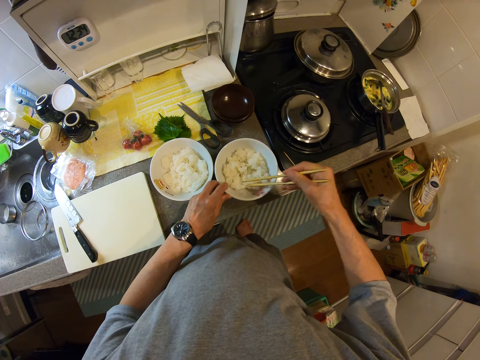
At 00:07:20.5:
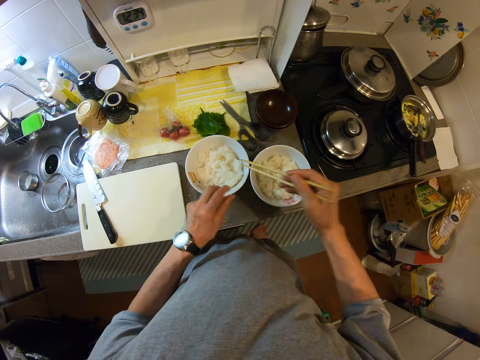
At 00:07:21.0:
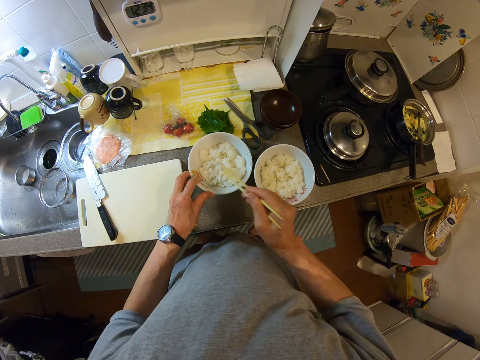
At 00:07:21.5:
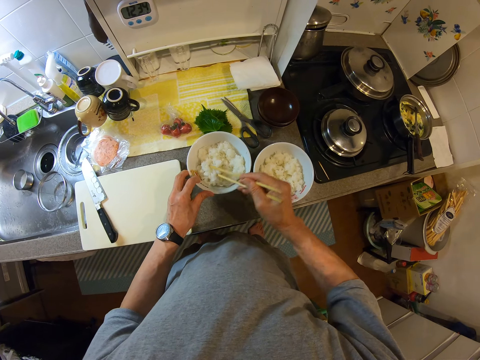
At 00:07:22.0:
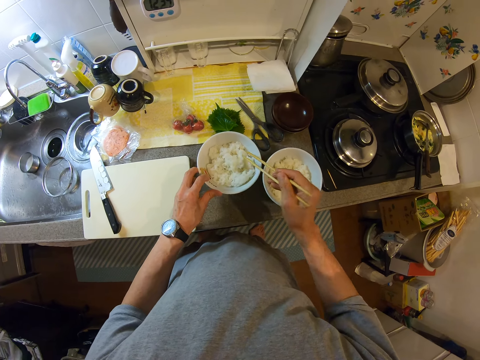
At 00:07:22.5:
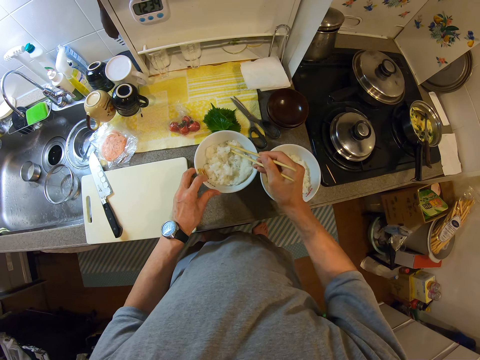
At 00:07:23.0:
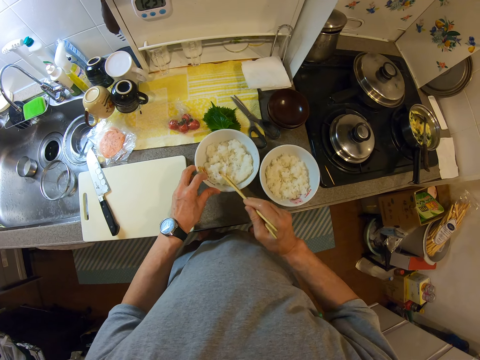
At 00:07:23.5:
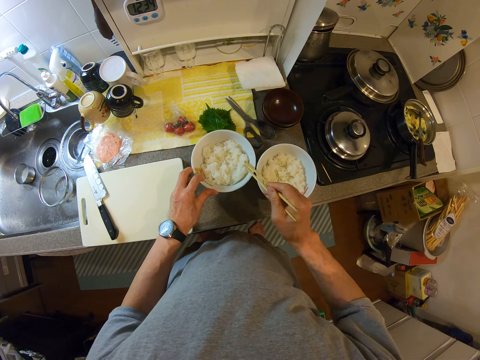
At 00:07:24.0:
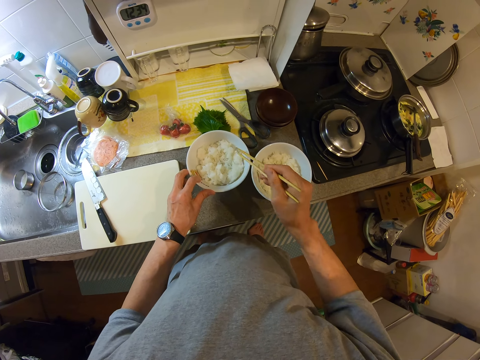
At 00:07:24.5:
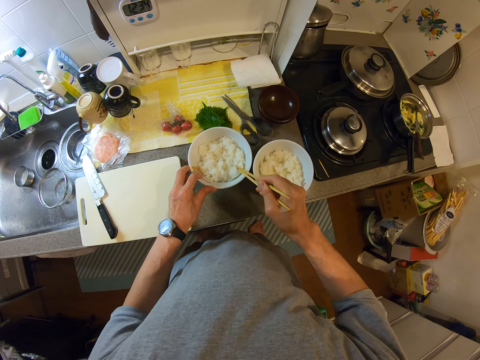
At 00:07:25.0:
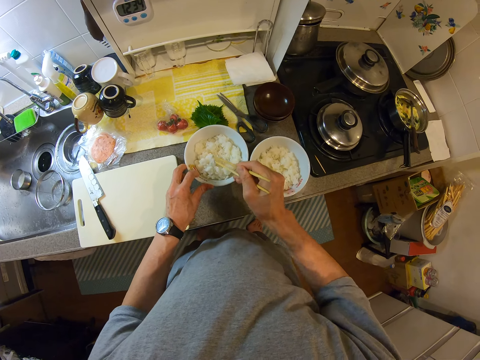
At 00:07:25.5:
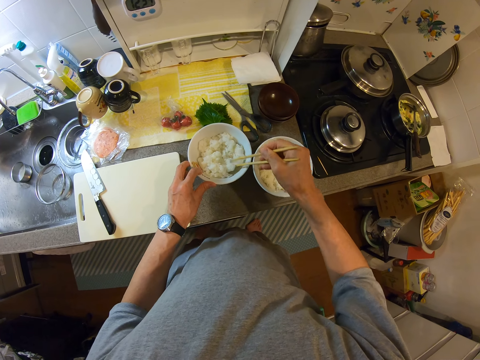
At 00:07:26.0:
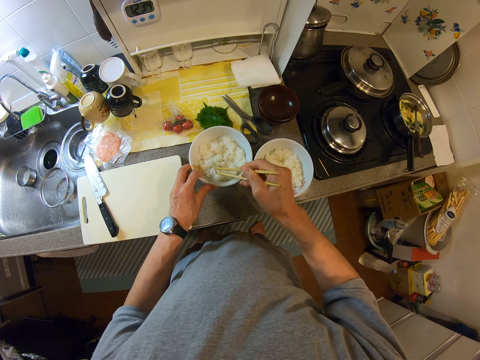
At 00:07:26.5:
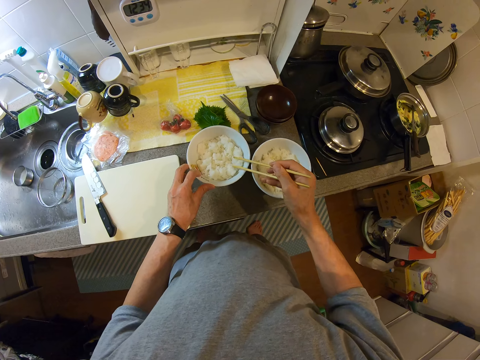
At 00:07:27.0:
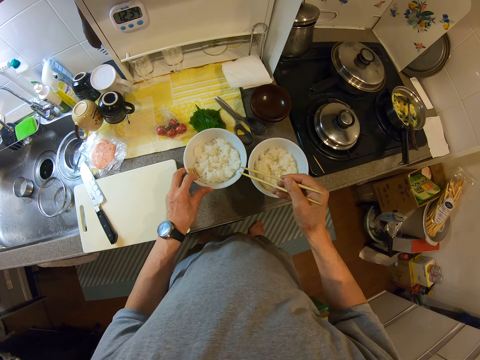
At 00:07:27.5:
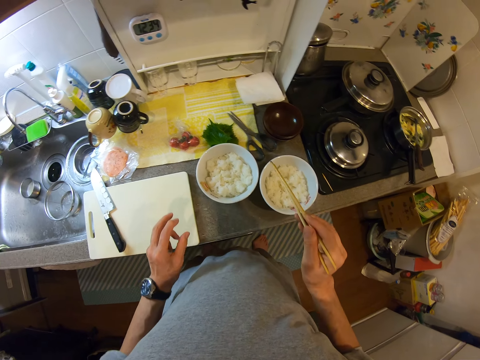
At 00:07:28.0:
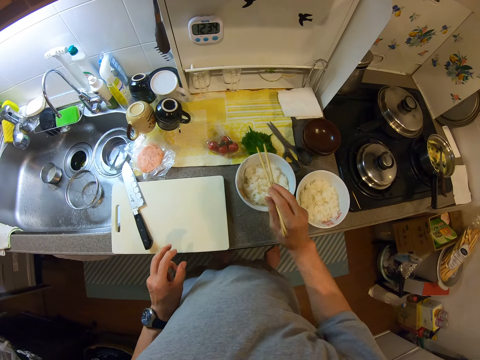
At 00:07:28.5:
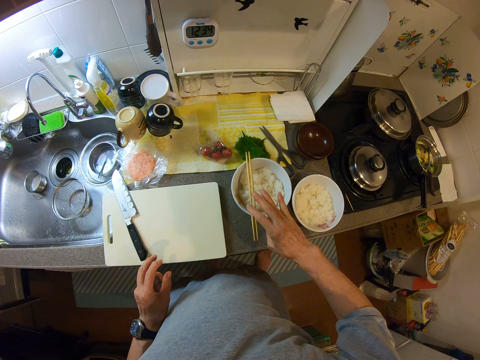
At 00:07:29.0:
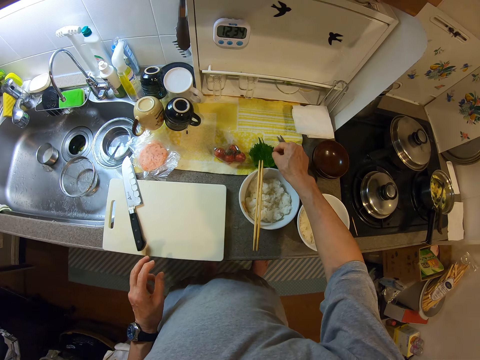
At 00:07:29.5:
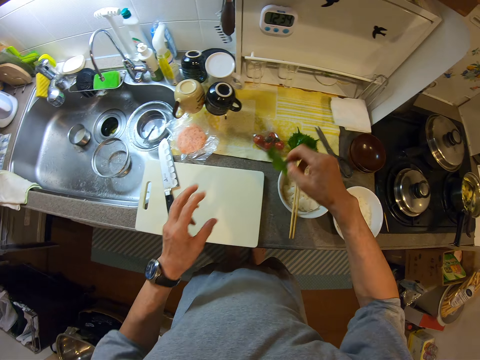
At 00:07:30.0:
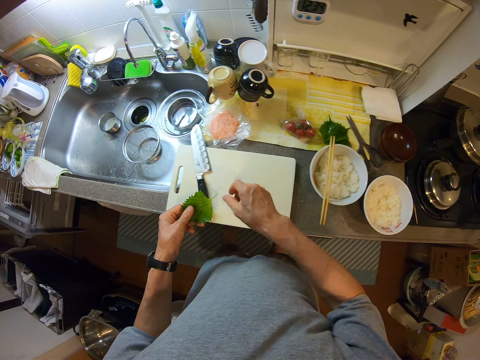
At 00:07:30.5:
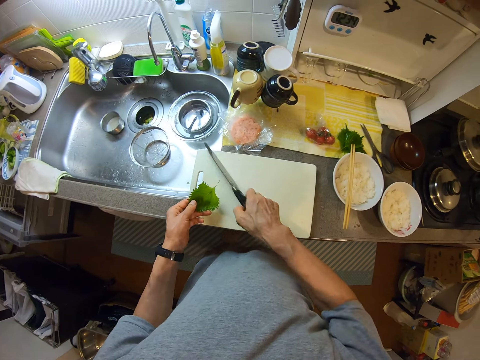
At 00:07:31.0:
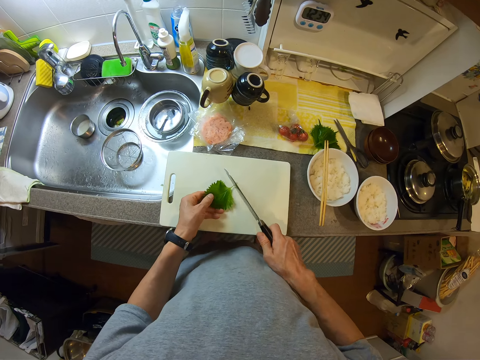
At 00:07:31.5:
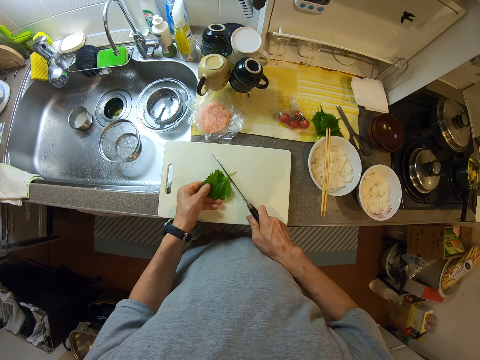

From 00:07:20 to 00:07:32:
The camera wearer smashes the ugali in the other plate. They drop the chopsticks on the bowl. They pick up a vegetable leaf from the counter. They pick up a cutting knife from the chop board.

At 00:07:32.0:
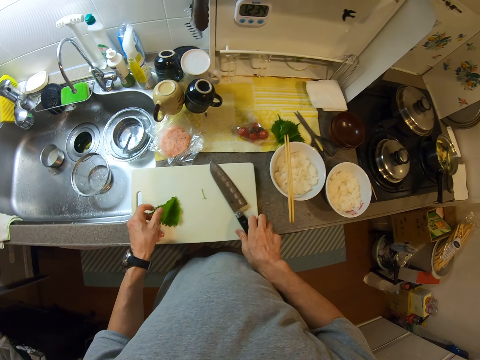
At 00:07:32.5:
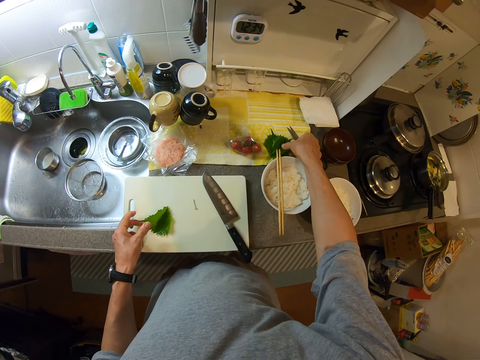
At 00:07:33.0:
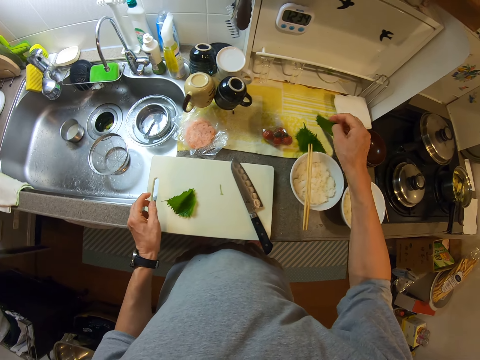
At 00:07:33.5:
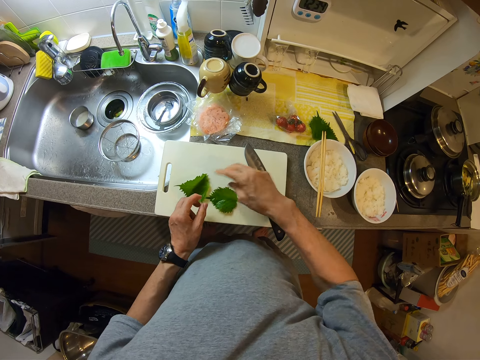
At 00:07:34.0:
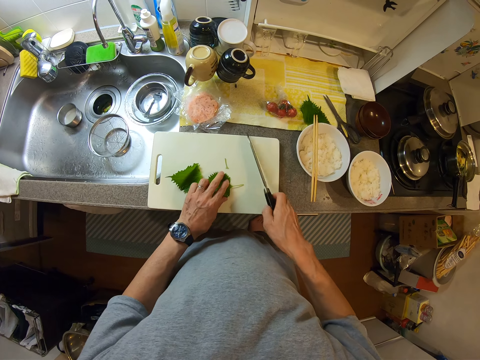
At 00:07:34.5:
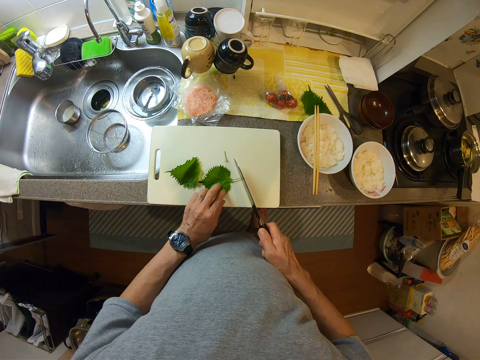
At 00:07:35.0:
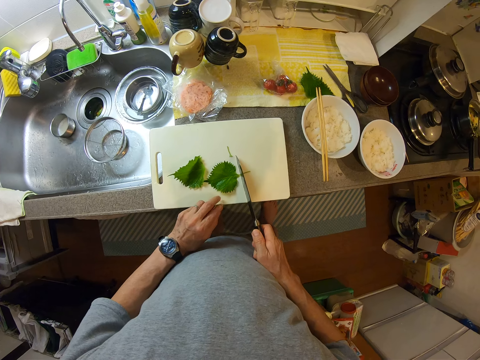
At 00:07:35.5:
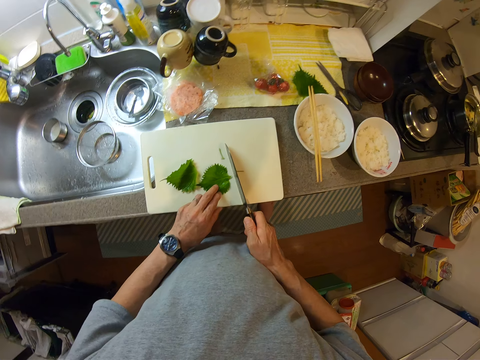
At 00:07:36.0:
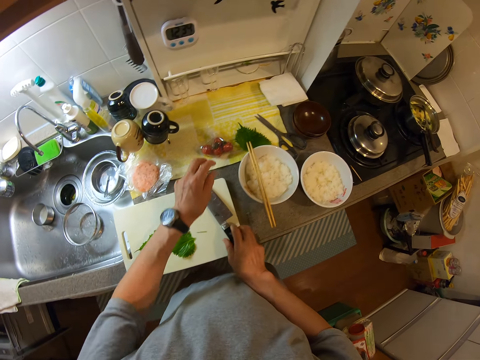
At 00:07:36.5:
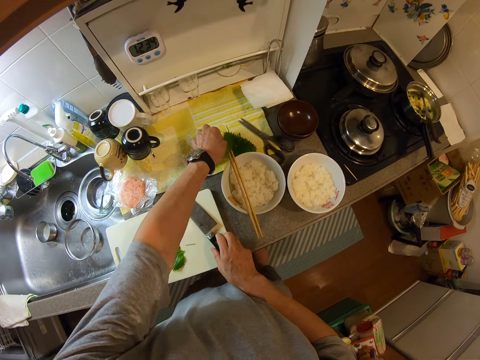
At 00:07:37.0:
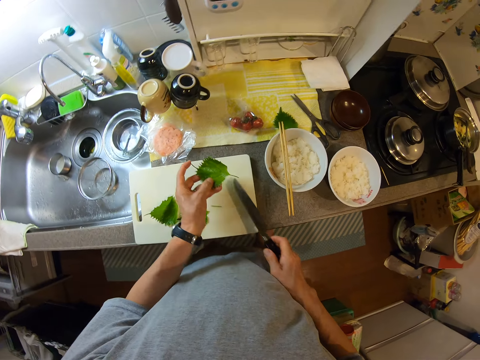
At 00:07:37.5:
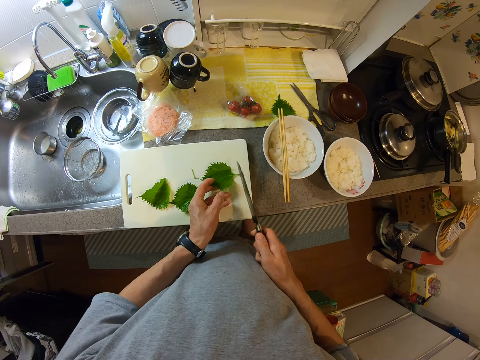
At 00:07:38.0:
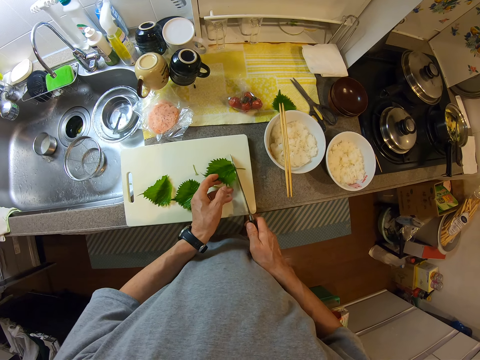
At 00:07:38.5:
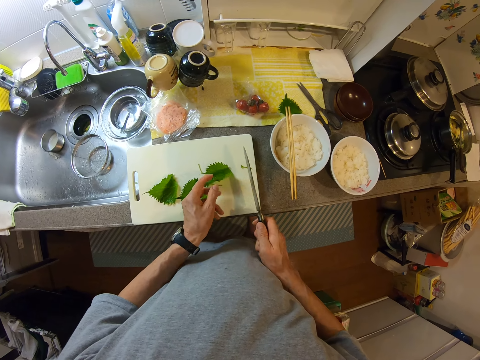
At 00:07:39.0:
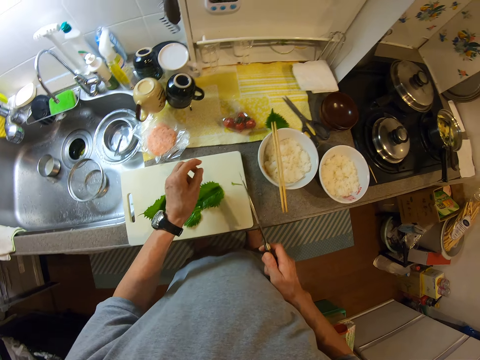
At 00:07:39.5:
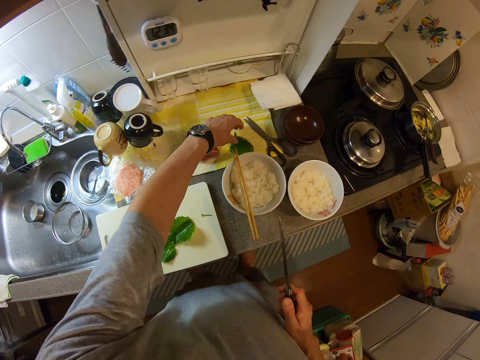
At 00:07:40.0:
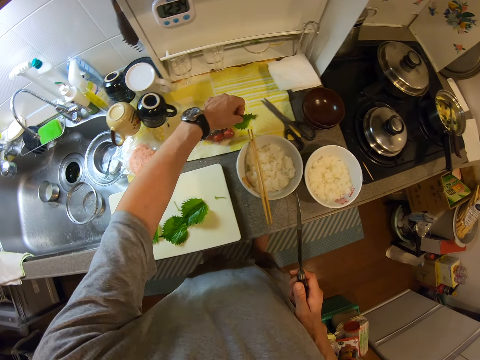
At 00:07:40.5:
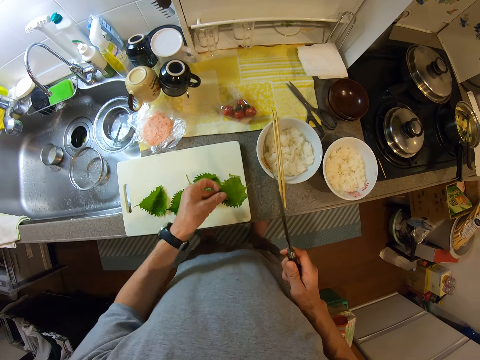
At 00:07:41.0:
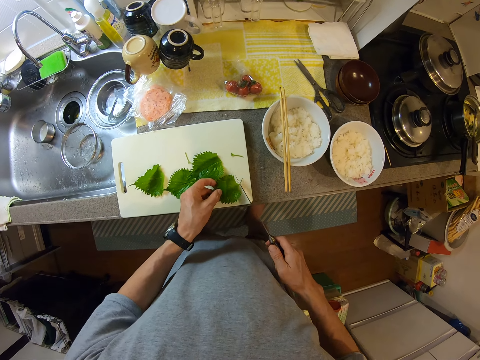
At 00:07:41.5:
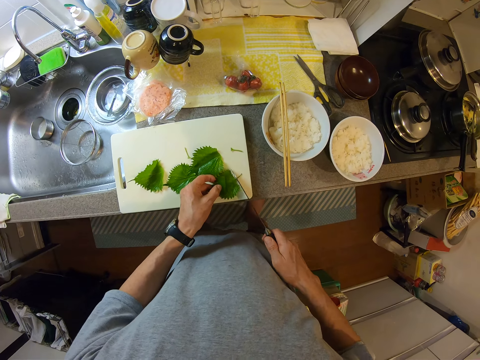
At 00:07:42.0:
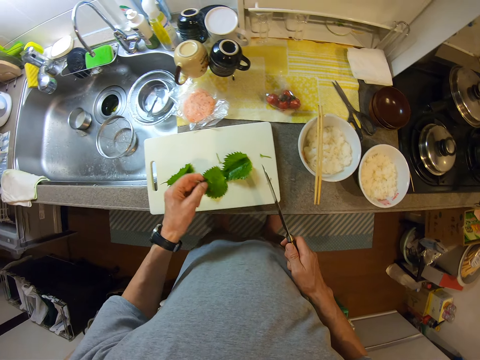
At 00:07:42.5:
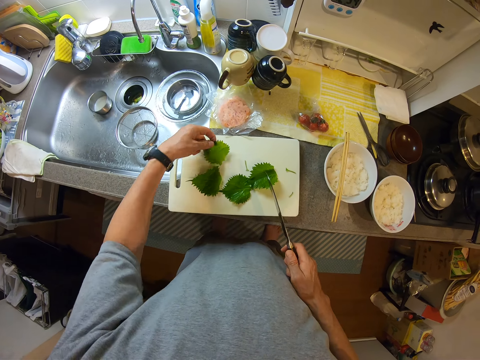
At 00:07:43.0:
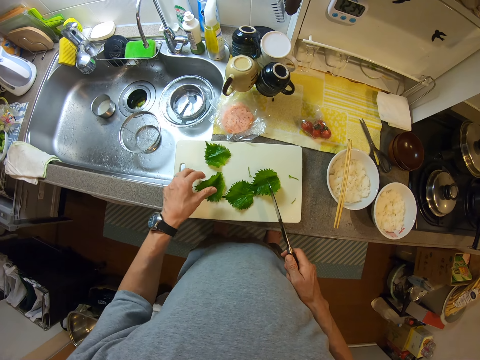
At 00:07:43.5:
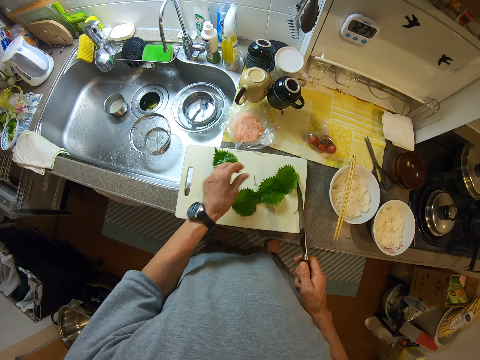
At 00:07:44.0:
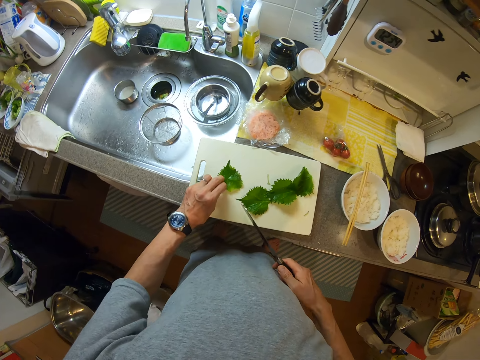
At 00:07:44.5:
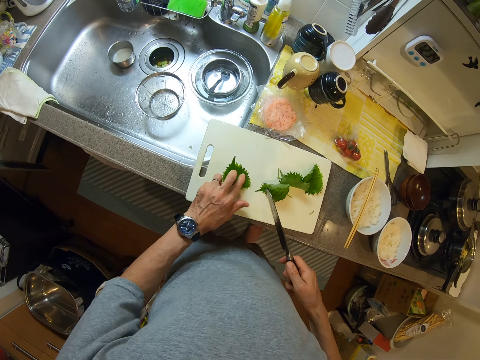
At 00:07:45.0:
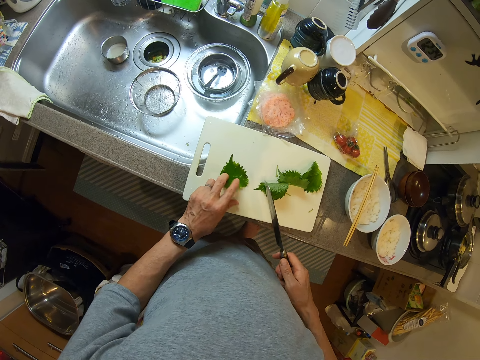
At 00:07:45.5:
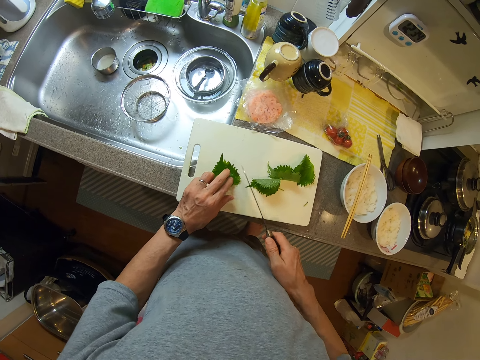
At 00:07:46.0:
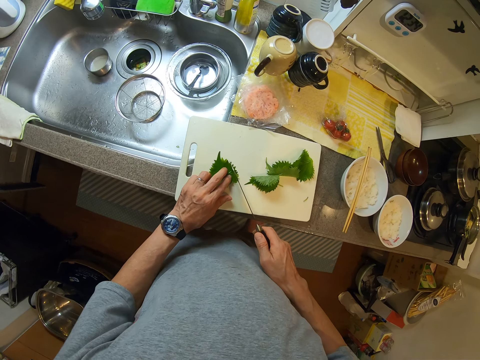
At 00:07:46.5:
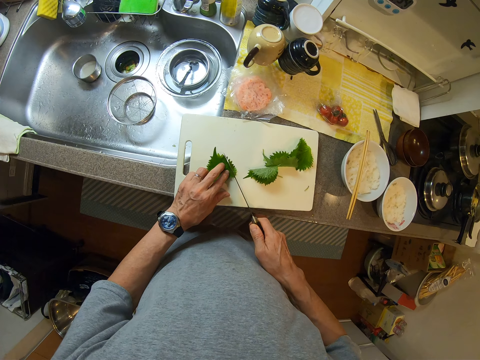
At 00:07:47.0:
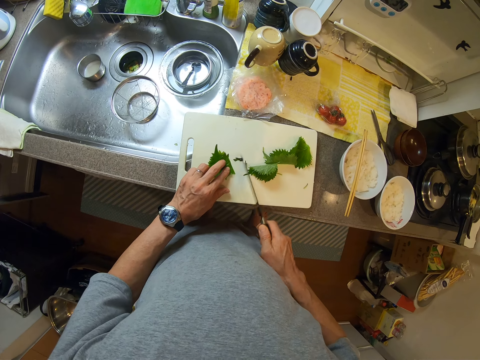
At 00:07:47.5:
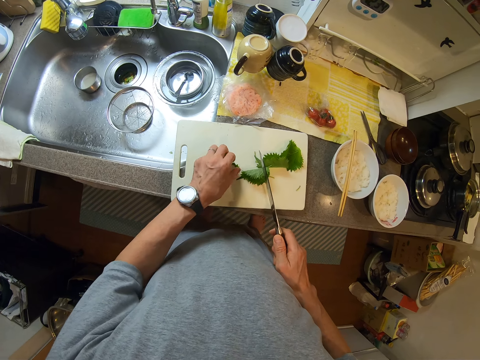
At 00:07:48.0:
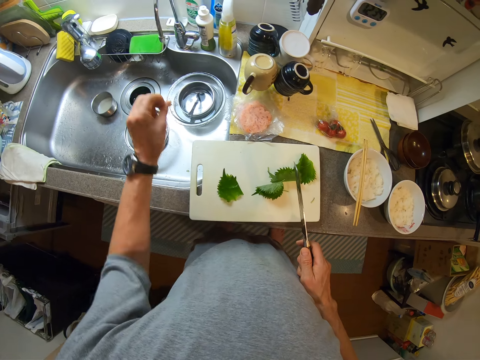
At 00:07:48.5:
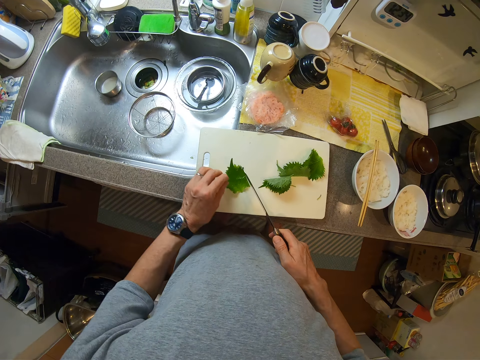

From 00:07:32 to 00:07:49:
The camera wearer cuts off the leaf stalk with the knife. They drop the knife on the chop board, pick another vegetable leaf from the counter, and place the leaf on the chop board. They pick up the knife from the chop board. They cut off the leaf stalk with the knife. They drop the knife on the chop board. They pick another vegetable leaf from the counter. They place the green vegetable in the chopping board. They cut off the leaf stalk with the knife. They pick another vegetable leaf from the counter. They cut off the leaf stalk with the knife. They put one piece of green vegetable aside. They rearrange pieces of green vegetable in the chopping board. They cut the leaf with the knife. They throw the piece of leaf into the sink.
